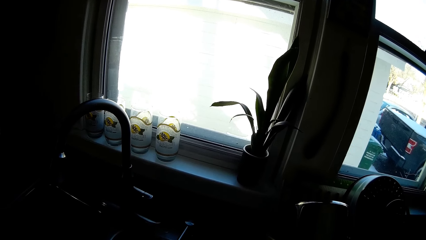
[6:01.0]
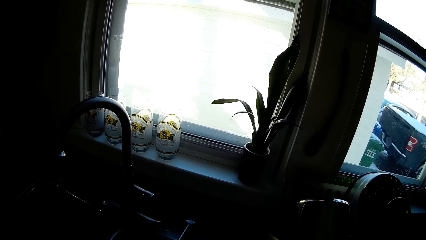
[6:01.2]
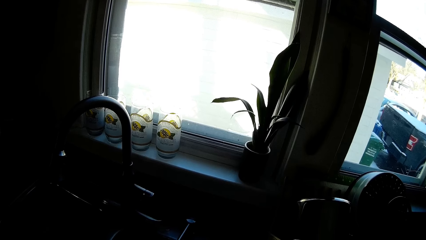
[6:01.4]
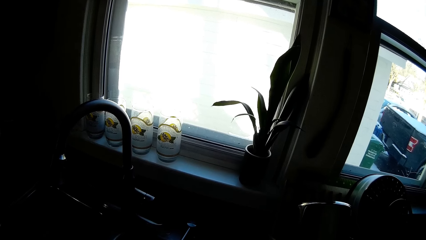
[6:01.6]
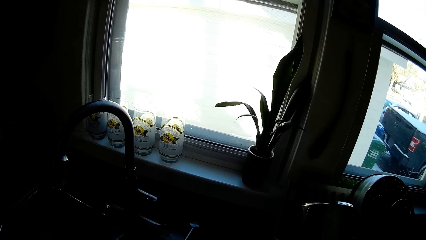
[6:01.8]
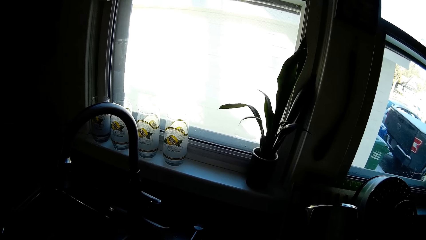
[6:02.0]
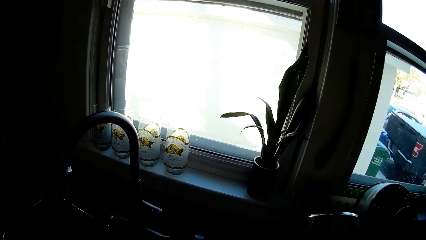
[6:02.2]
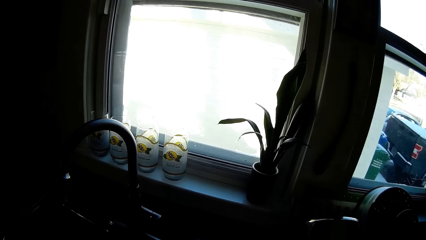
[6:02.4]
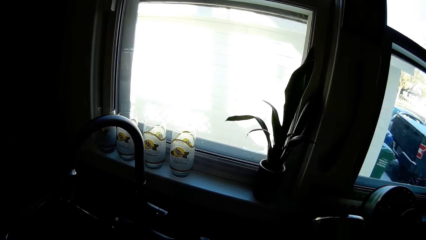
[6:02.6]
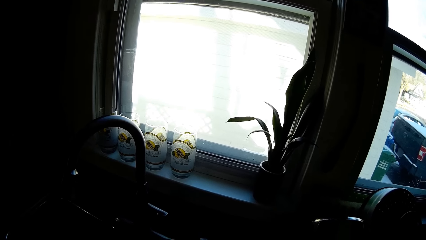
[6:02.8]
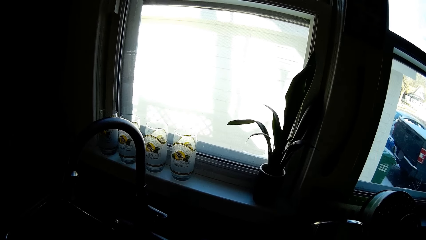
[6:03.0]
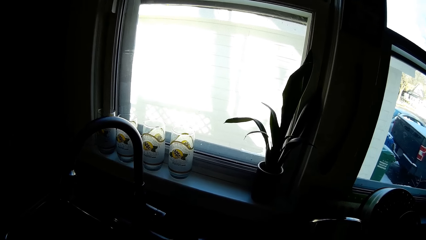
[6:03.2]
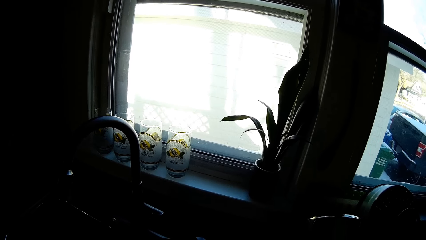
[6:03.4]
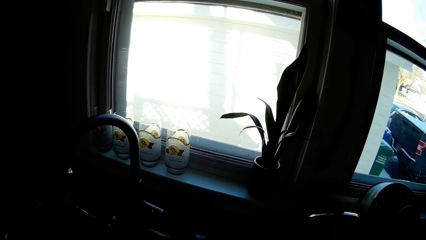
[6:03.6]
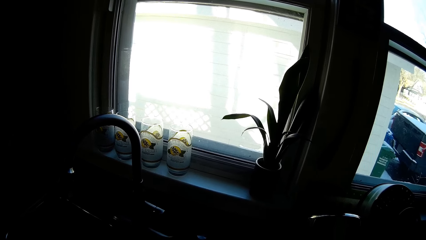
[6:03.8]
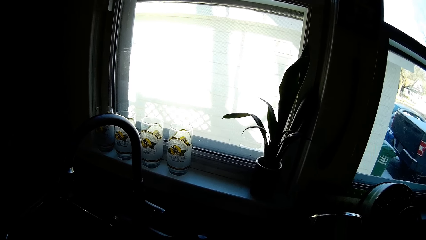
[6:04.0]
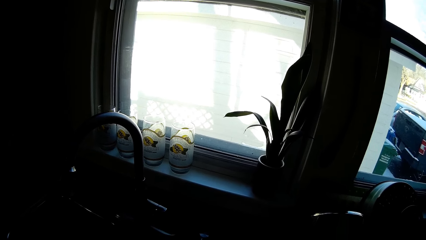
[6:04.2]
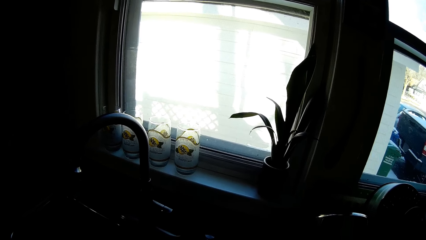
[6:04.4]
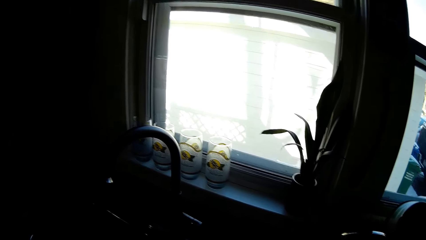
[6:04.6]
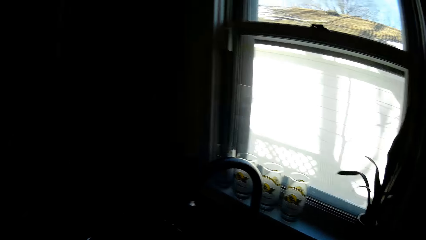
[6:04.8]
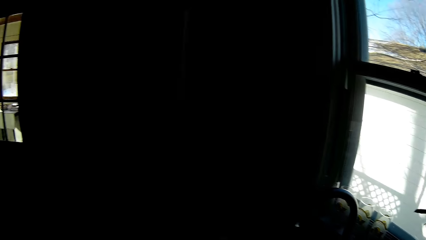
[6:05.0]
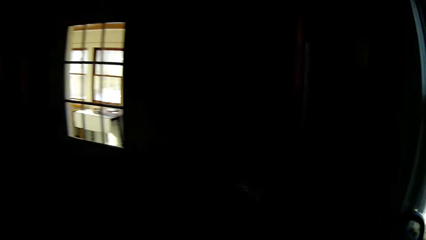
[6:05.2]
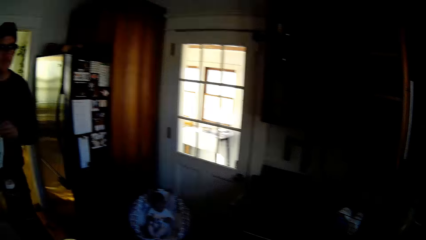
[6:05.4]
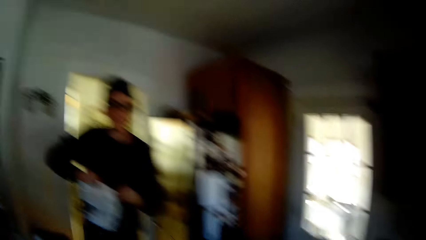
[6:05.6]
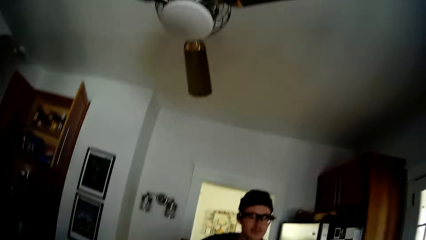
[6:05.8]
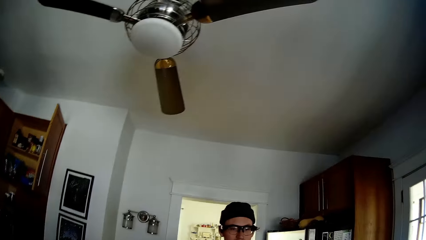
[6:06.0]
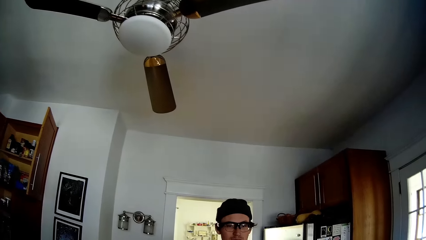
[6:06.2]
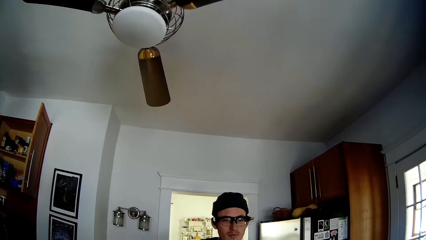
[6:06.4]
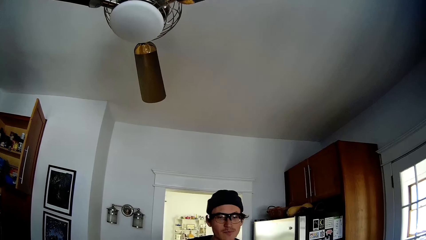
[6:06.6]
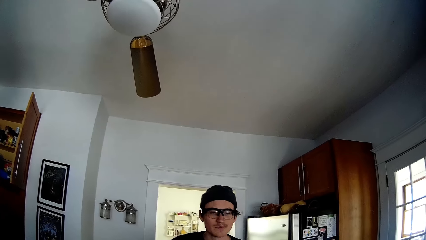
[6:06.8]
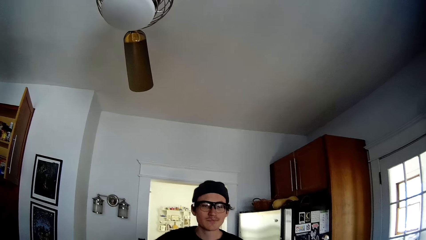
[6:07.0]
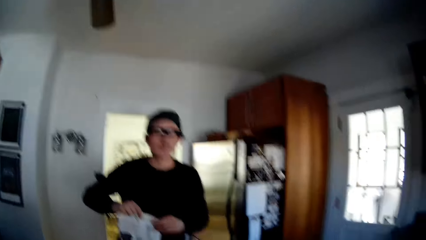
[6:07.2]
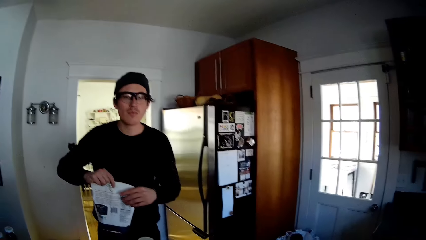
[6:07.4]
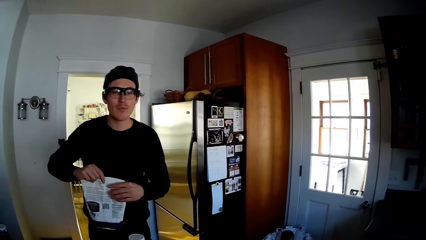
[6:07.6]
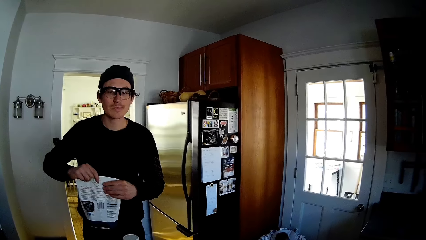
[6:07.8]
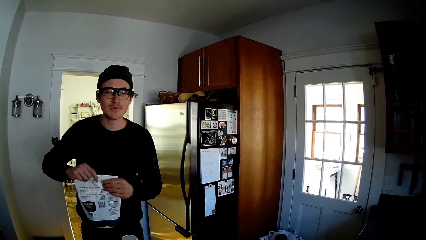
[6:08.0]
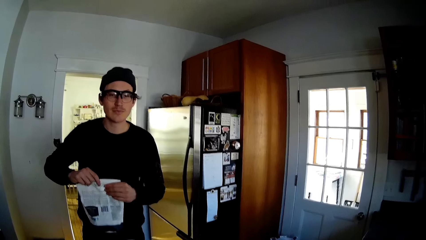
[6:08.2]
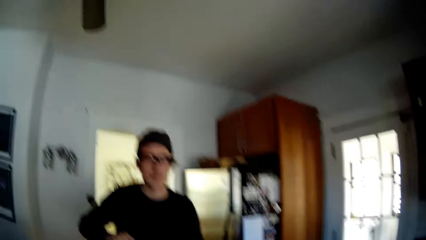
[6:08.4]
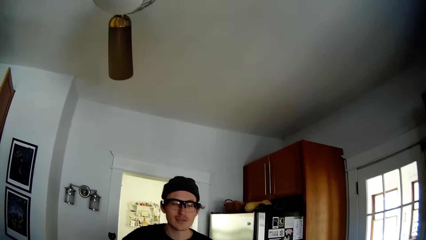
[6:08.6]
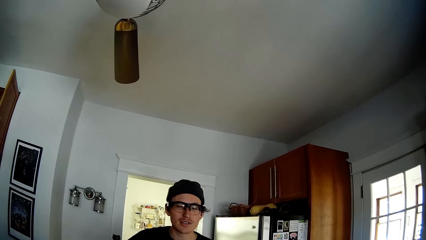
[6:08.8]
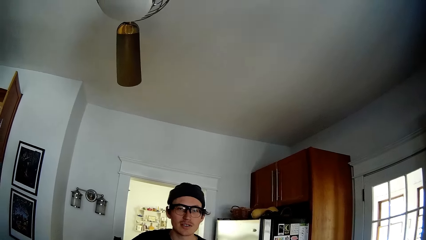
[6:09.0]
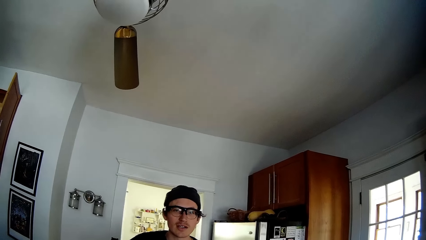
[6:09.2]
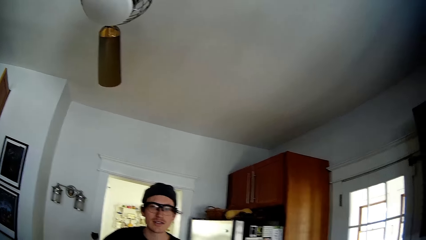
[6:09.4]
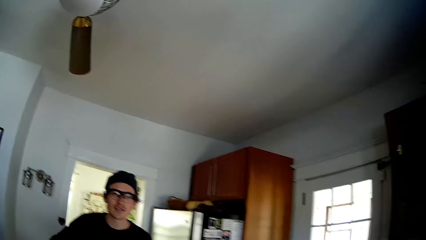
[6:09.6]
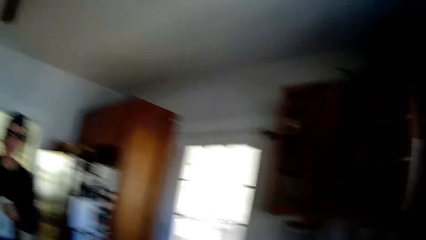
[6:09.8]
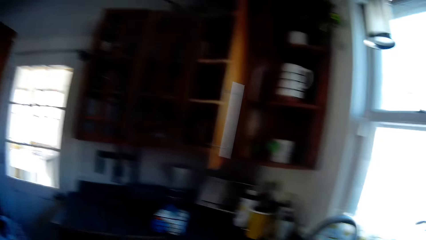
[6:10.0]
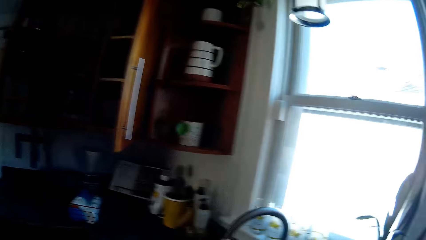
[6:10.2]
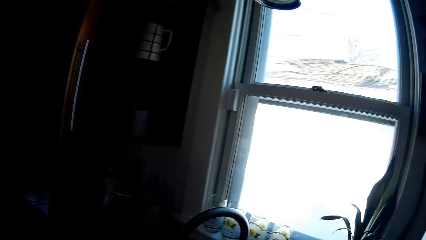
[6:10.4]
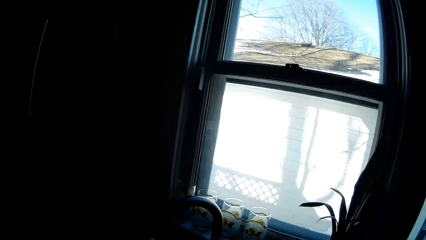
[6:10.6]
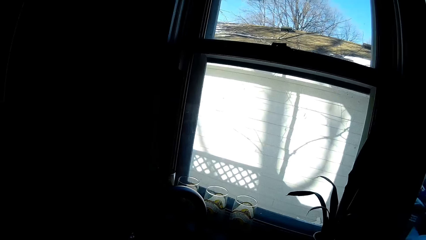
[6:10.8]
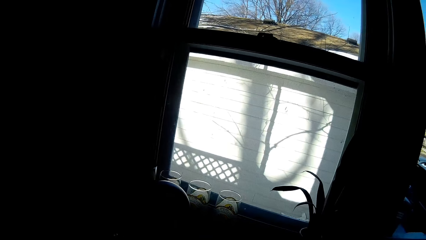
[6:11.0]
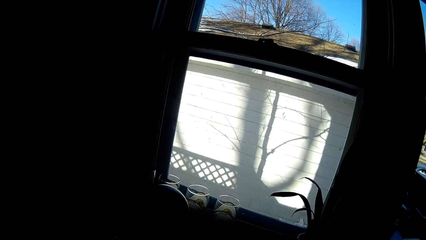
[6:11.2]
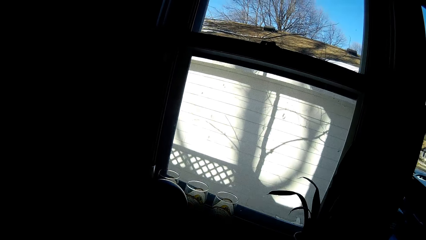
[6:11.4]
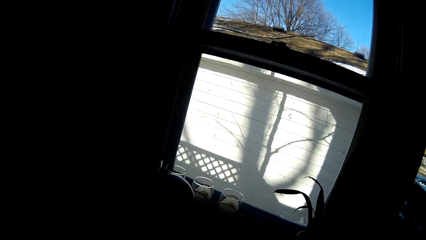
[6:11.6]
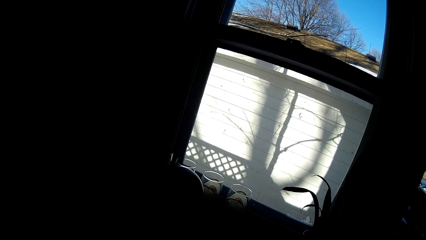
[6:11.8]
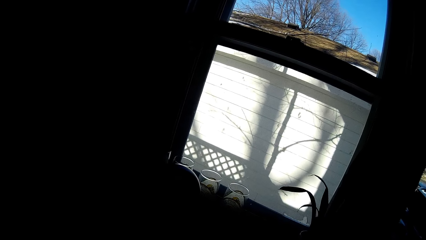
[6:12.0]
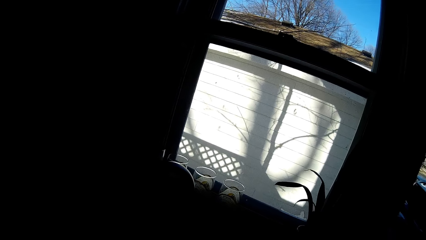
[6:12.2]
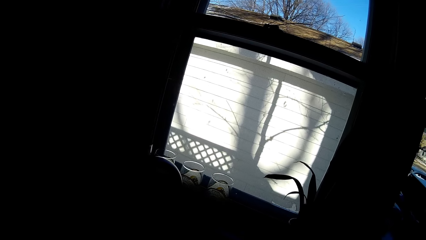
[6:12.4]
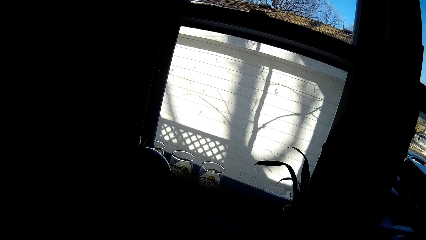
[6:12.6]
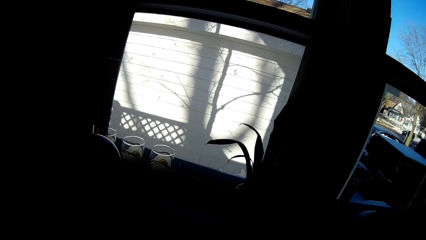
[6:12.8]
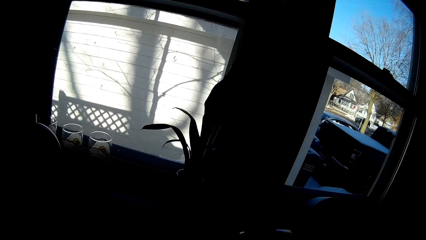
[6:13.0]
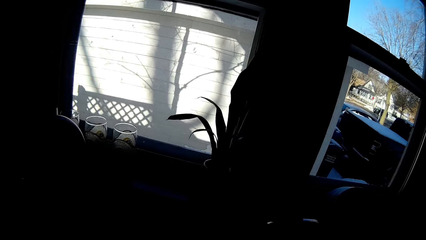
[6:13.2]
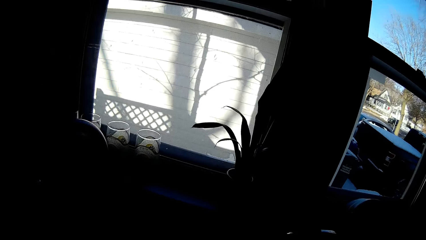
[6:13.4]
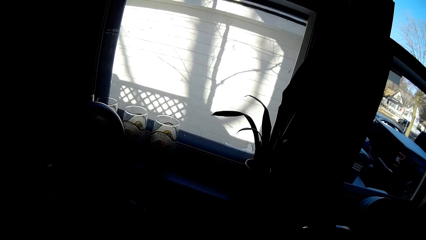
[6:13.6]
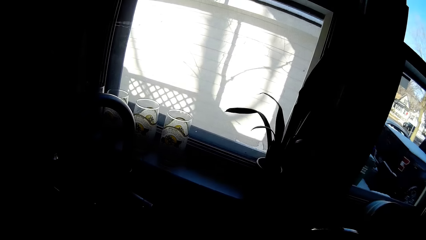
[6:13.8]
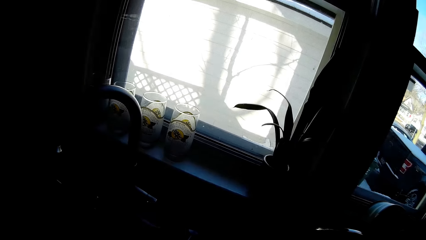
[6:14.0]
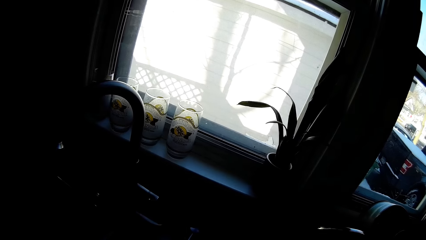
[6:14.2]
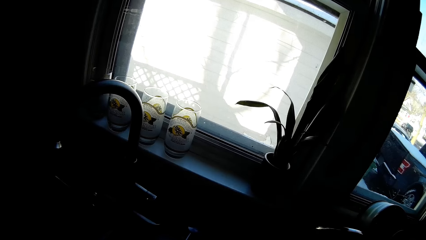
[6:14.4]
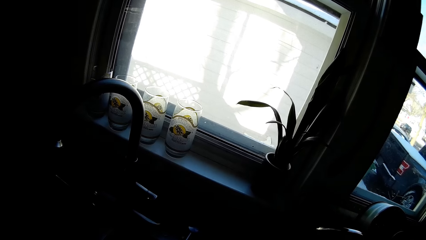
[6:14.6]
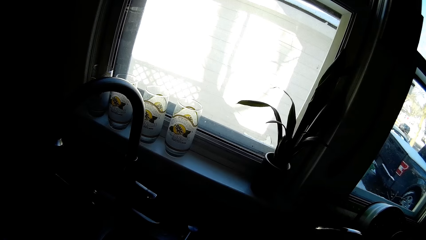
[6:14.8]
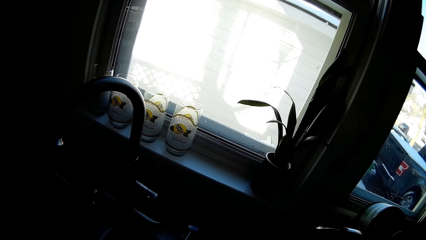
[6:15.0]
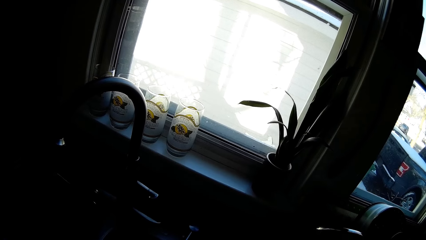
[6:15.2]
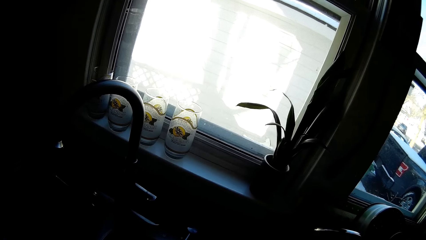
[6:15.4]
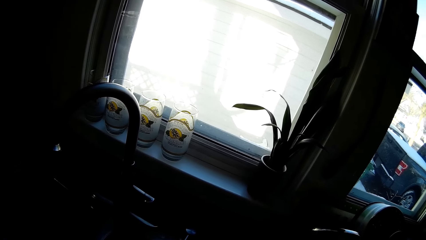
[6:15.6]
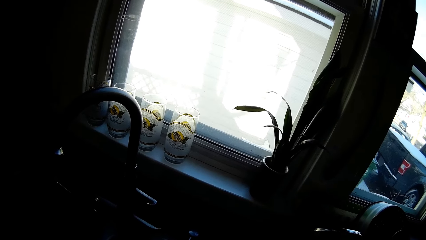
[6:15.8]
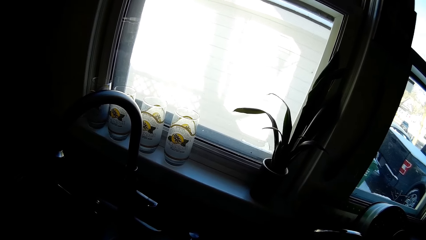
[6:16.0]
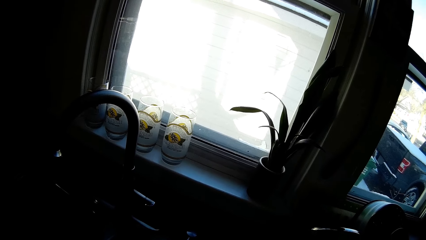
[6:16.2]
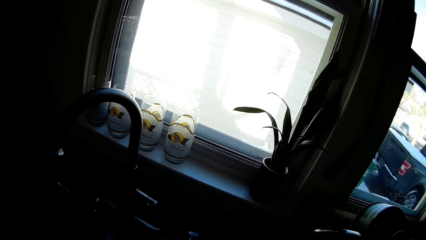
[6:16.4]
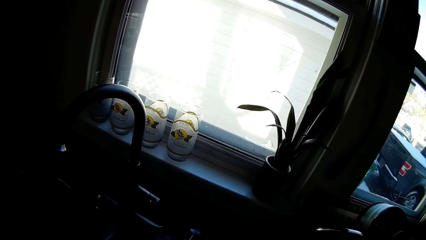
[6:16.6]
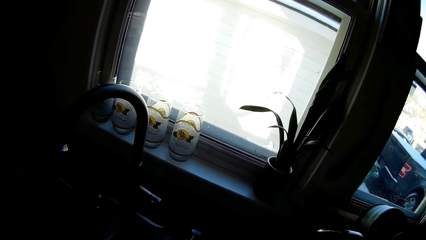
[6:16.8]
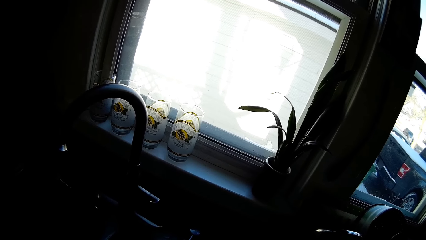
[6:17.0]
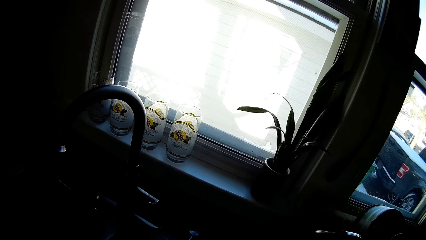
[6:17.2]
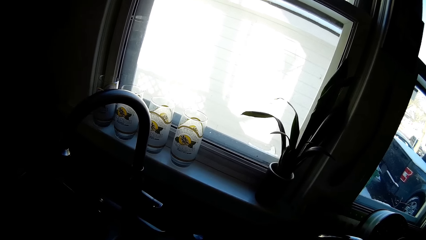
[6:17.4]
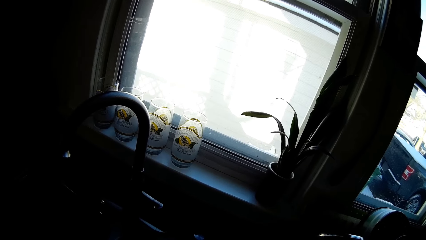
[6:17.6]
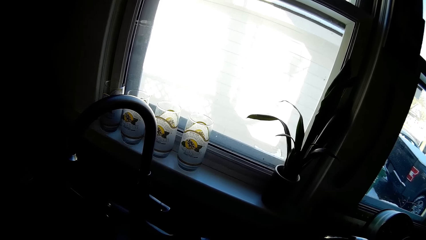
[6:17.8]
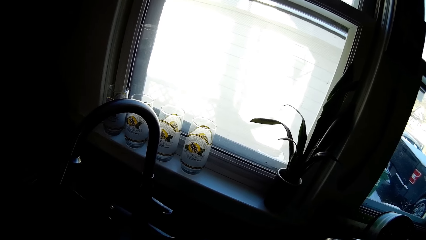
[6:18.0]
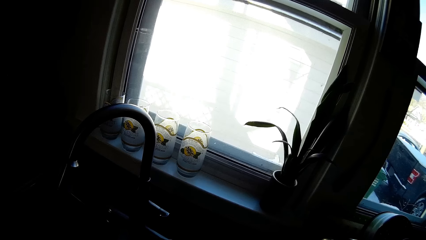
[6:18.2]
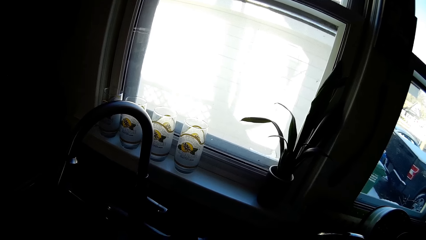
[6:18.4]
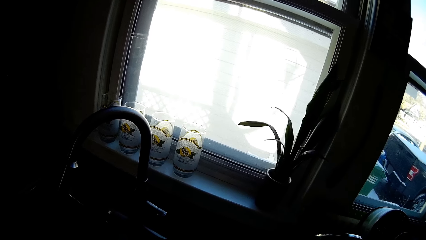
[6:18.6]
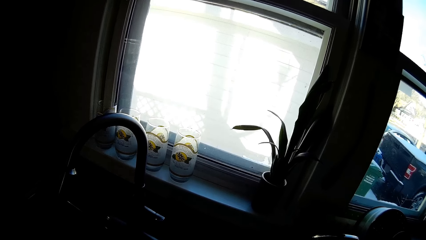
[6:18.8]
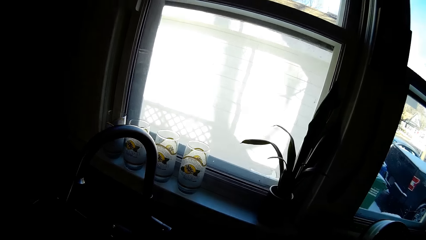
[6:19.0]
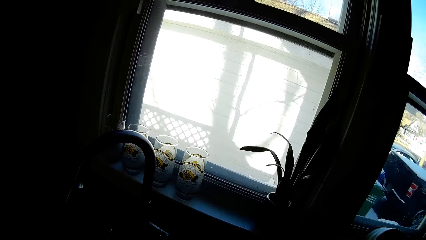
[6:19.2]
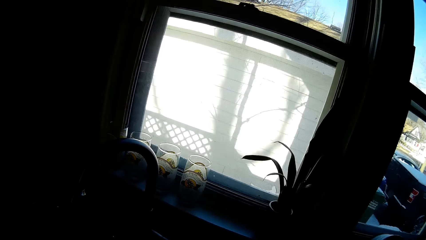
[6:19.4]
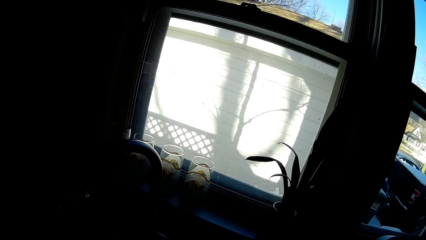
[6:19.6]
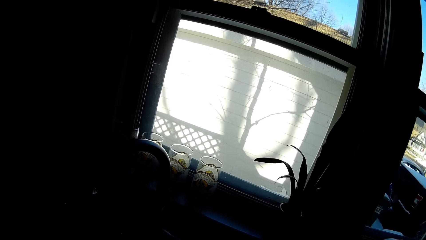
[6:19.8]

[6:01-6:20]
The camera wearer converses with the man. The man touches the package. The camera wearer looks around.
